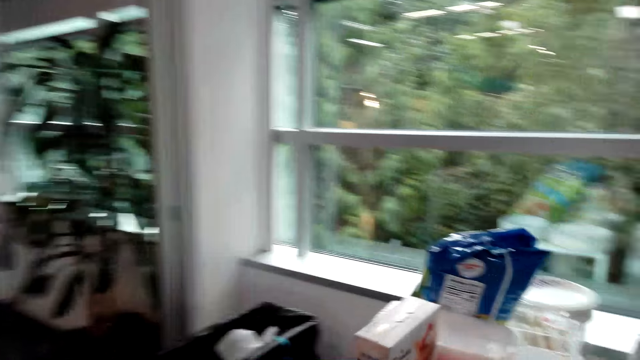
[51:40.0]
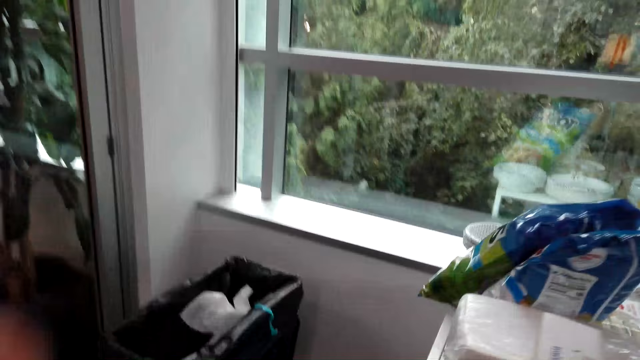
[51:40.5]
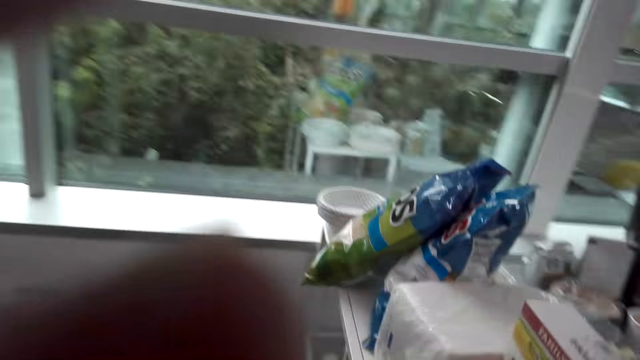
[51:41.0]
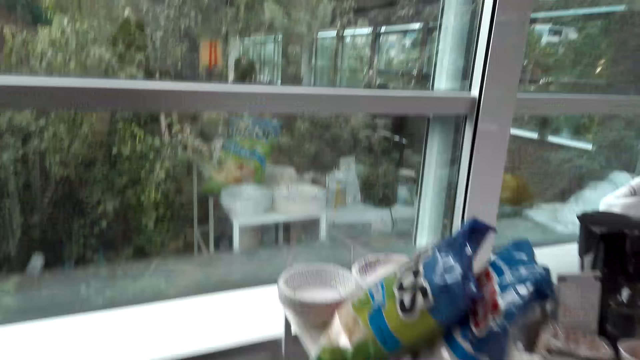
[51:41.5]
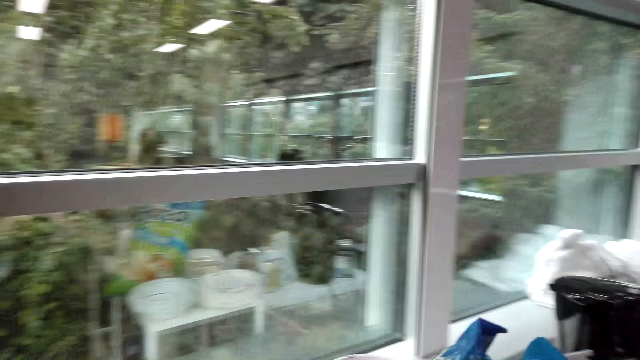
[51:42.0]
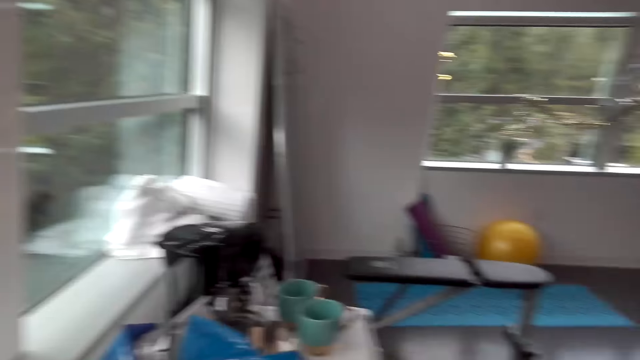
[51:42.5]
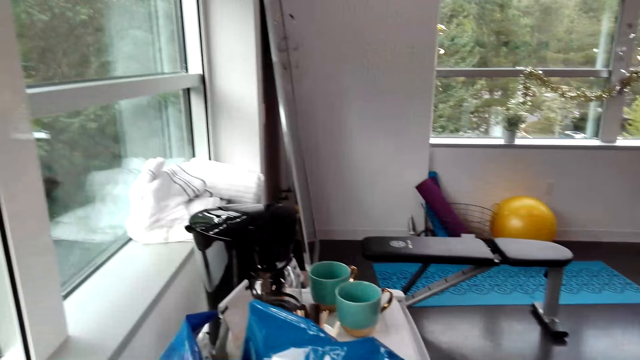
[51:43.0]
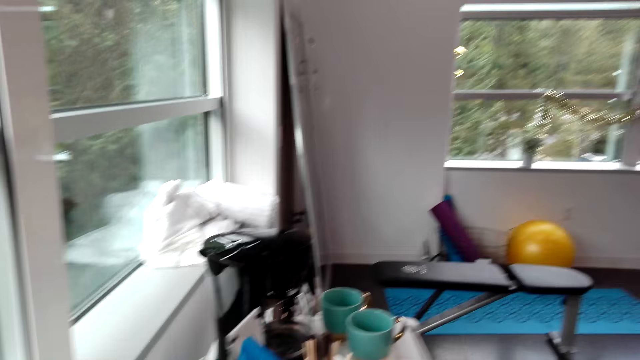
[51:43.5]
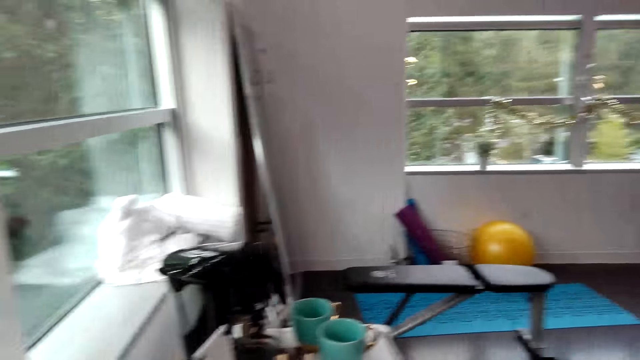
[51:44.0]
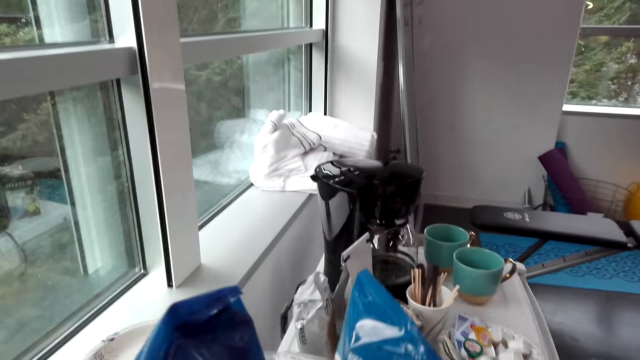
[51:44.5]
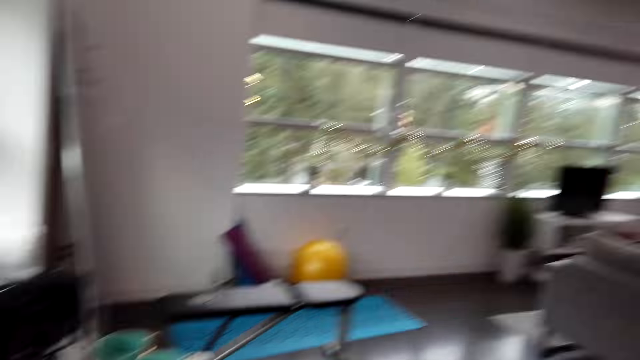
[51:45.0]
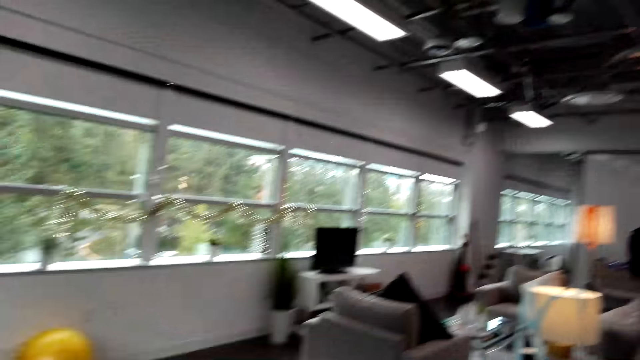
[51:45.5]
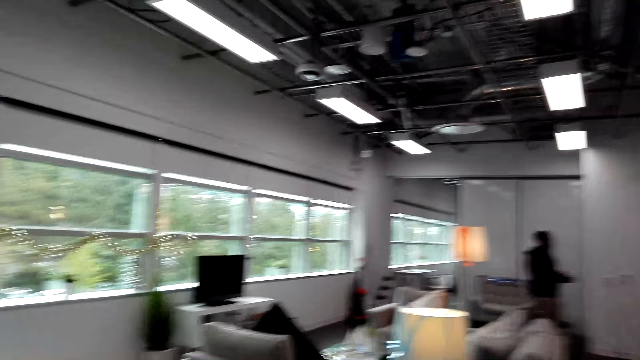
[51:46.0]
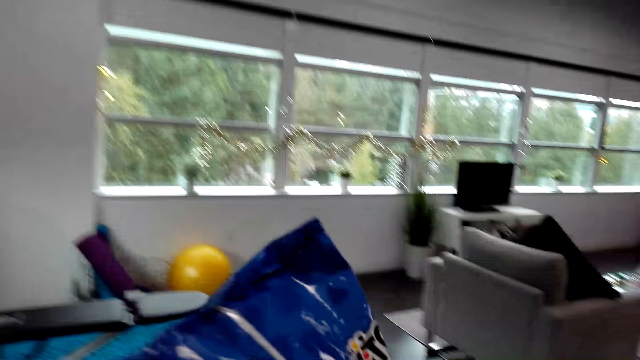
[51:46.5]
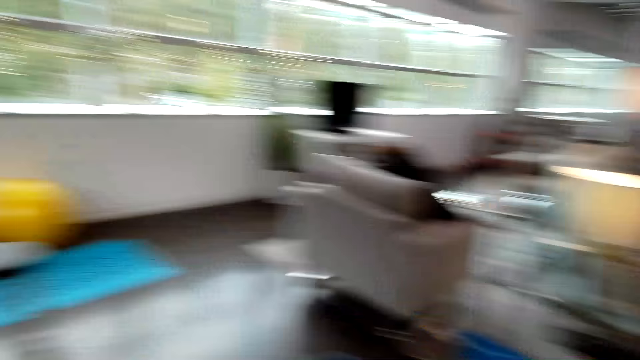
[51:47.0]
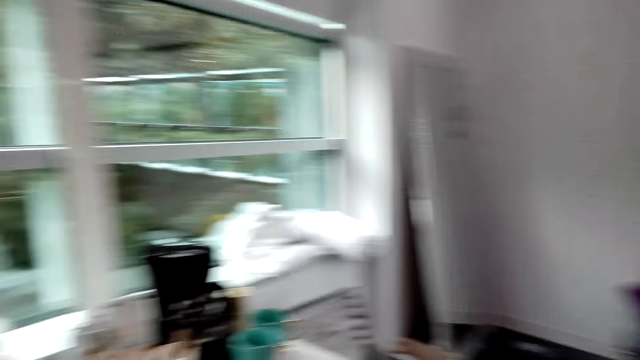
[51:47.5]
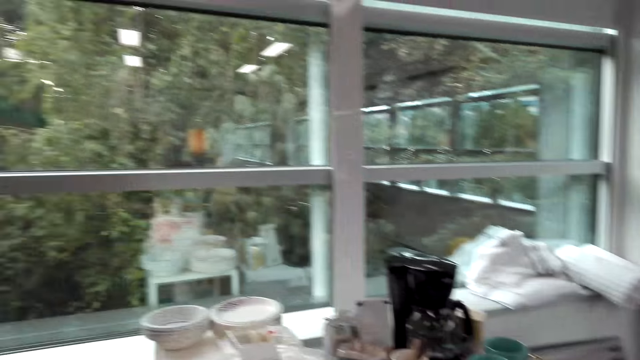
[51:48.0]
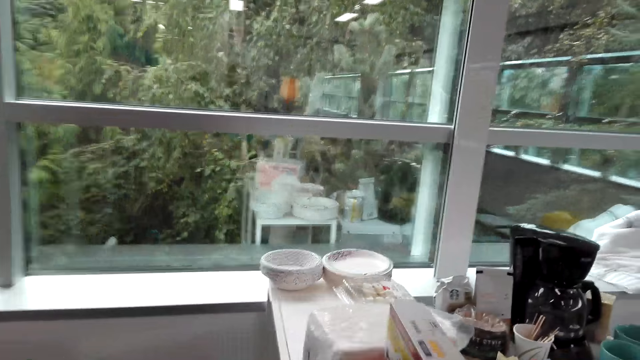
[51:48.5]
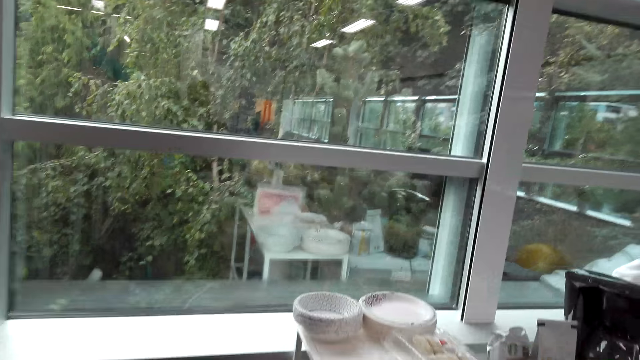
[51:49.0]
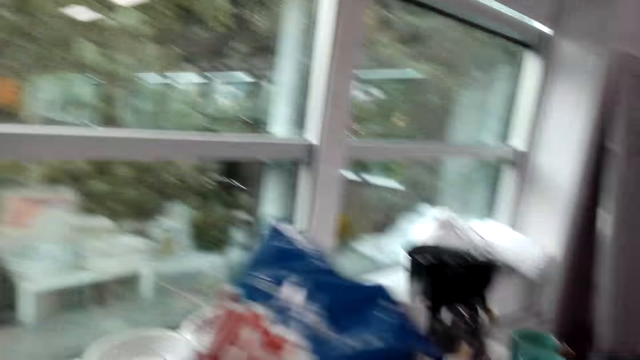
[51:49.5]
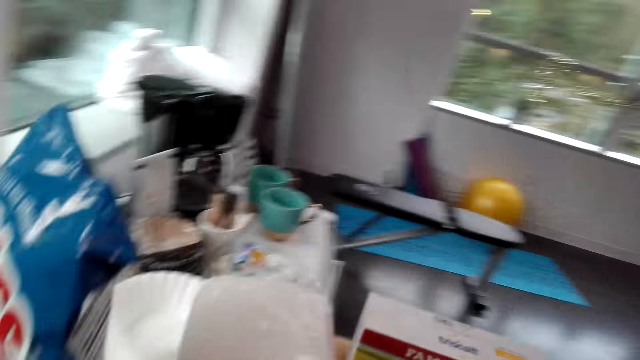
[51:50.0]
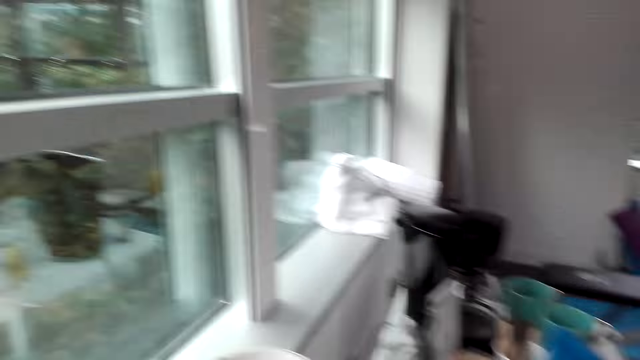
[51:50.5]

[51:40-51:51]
The camera wearer adjusts the camera. They pick up a bag of crisps.

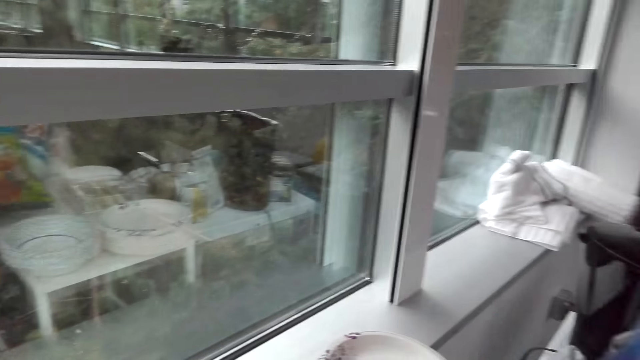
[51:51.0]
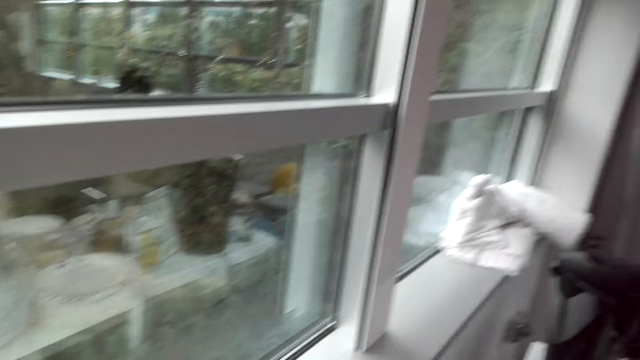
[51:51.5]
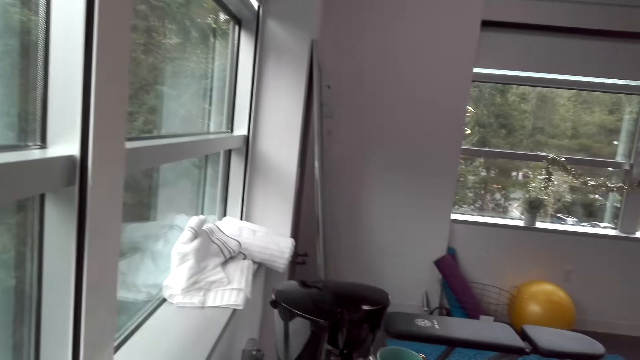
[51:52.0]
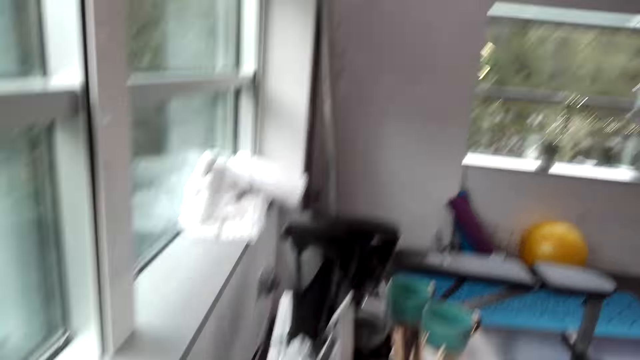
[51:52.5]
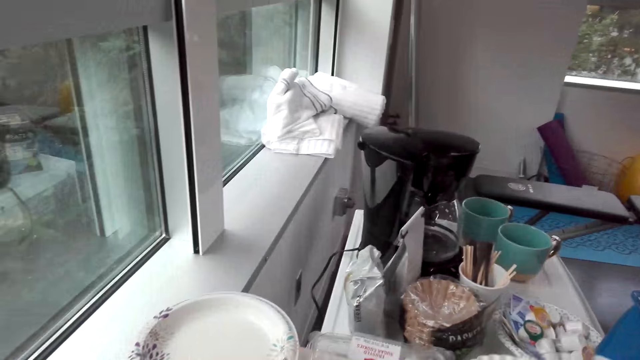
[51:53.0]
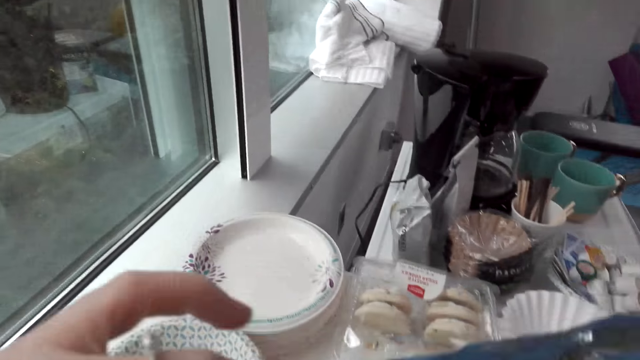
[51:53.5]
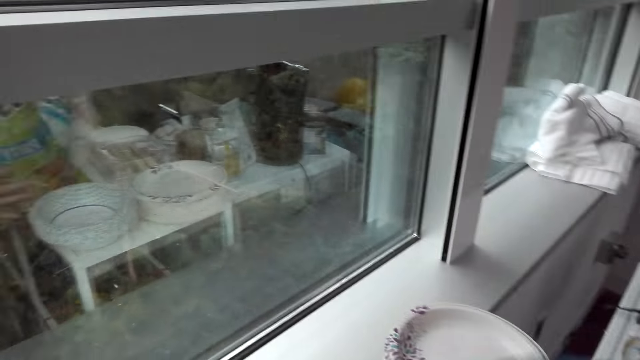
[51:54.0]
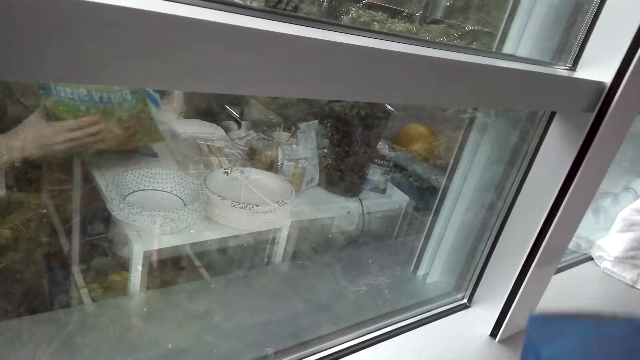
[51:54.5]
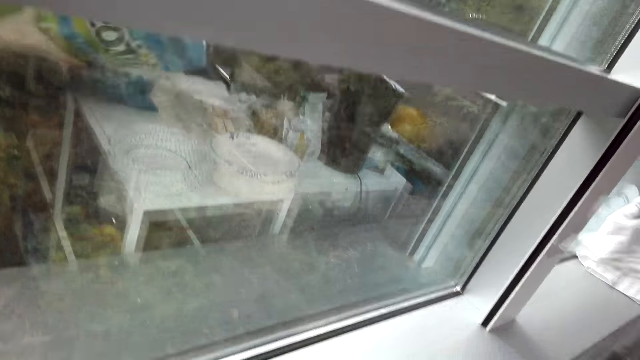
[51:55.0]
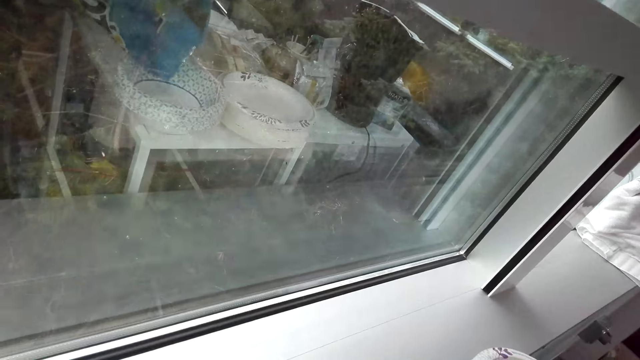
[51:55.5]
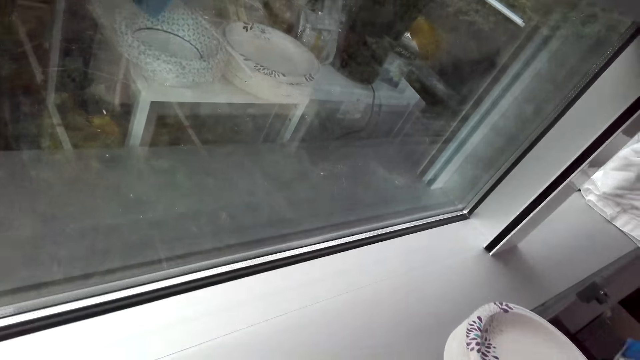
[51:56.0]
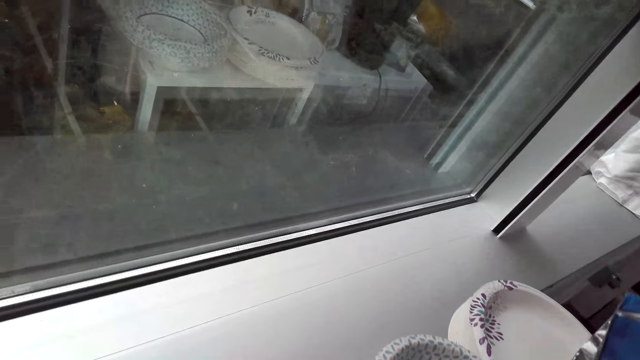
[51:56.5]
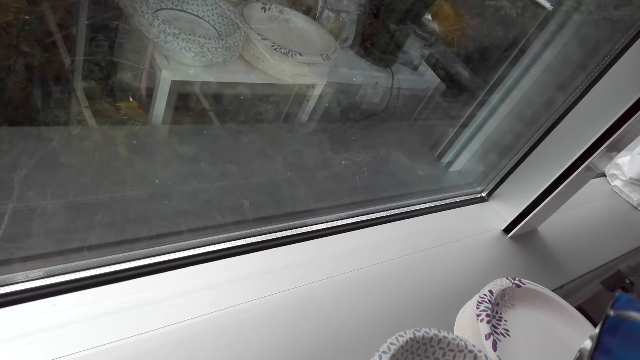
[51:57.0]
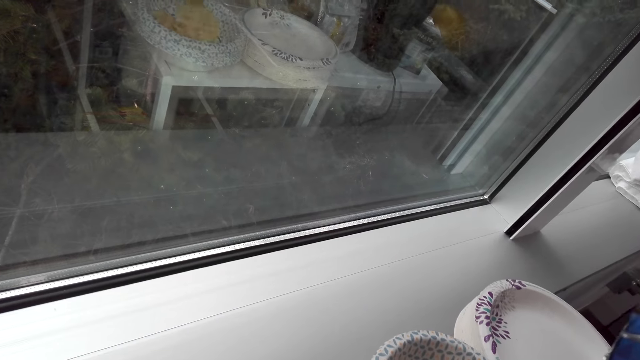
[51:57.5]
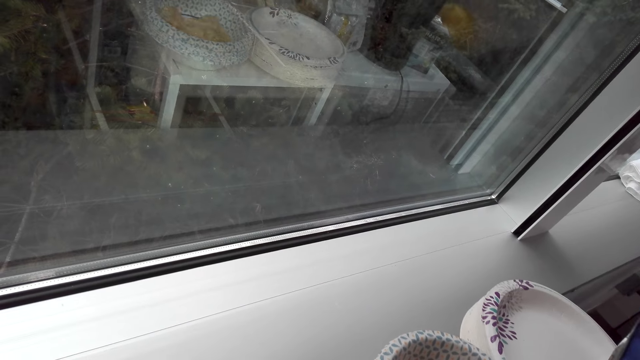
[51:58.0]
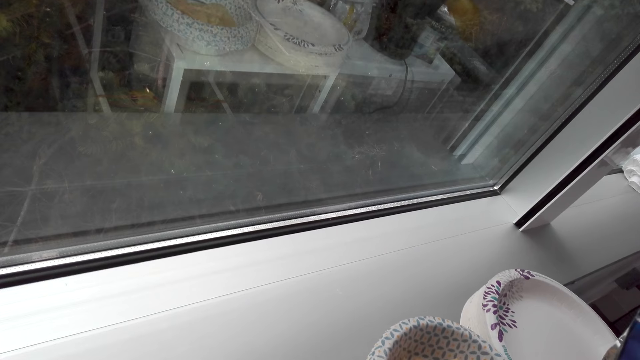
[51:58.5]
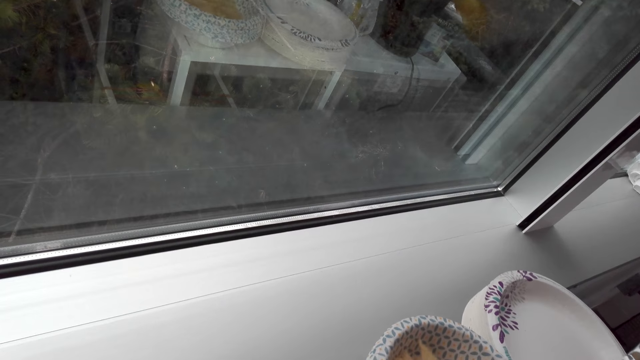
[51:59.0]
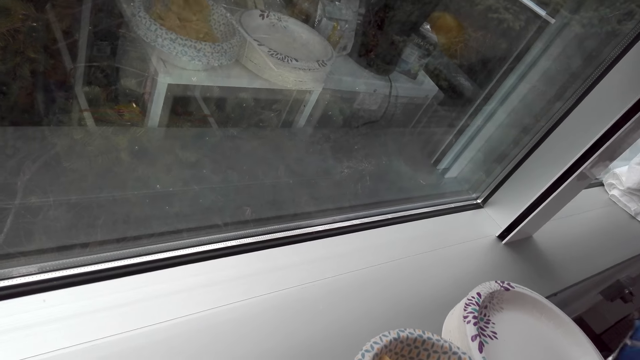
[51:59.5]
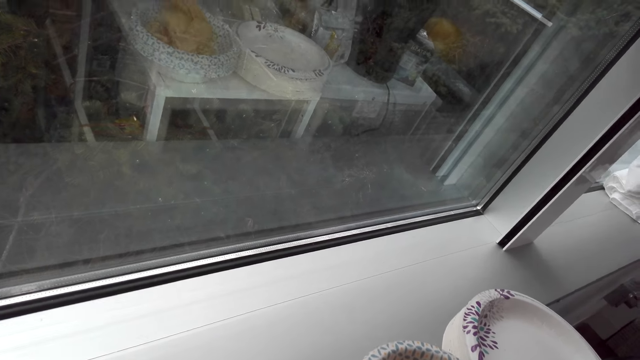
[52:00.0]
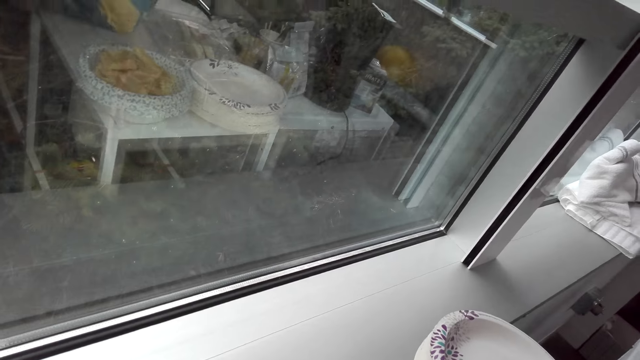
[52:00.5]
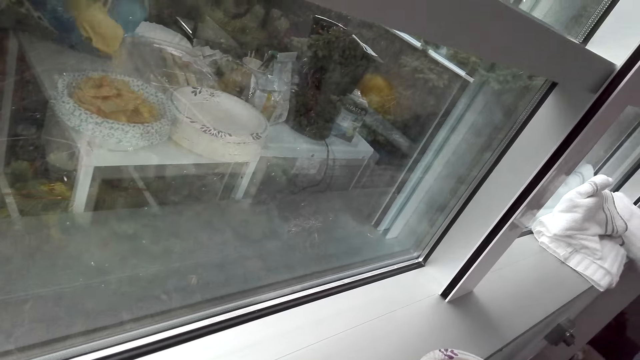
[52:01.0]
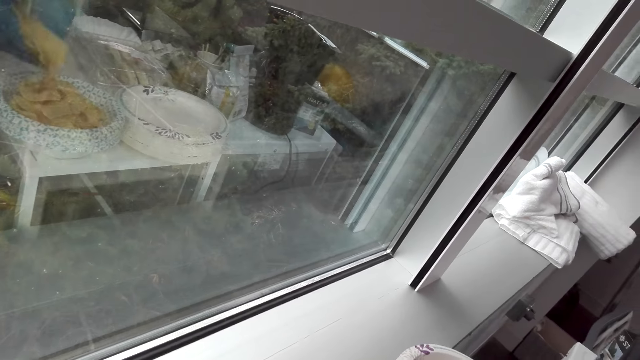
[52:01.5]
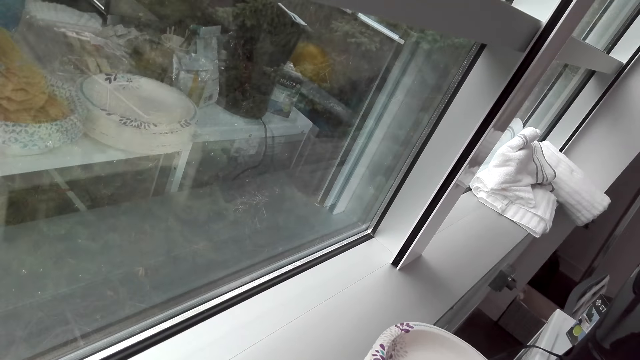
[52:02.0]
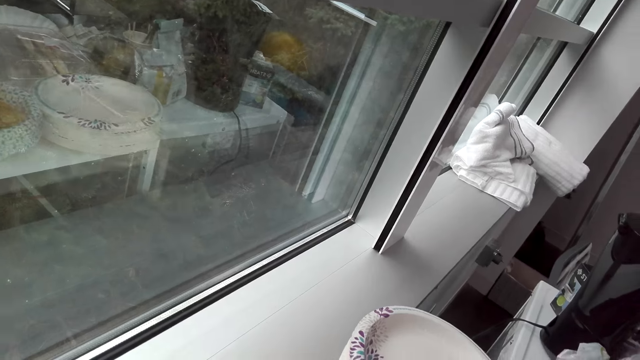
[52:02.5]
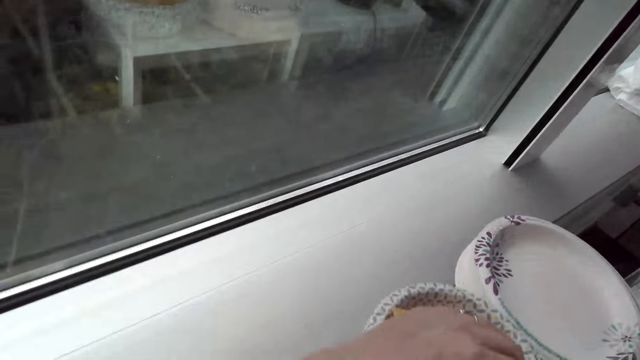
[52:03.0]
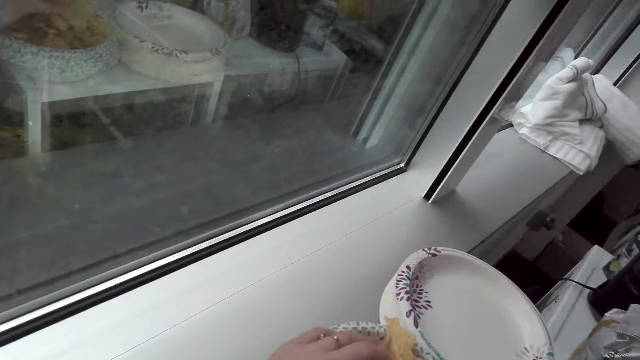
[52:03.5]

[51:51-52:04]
The camera wearer opens the bag of crisps. They pour the crisps on a plate. They put the snacks on the dish.
